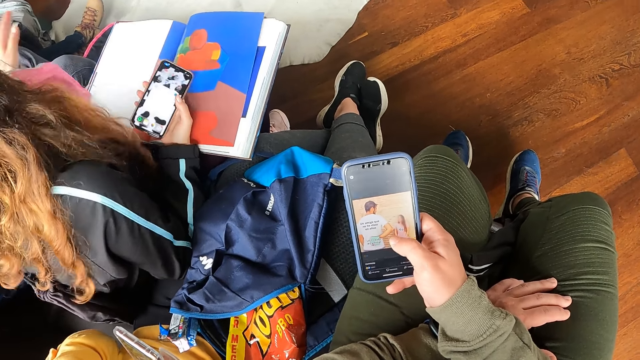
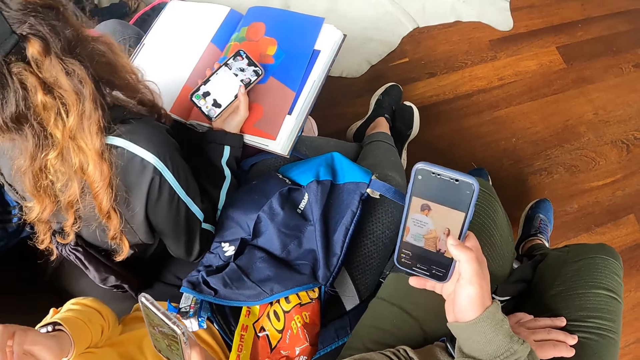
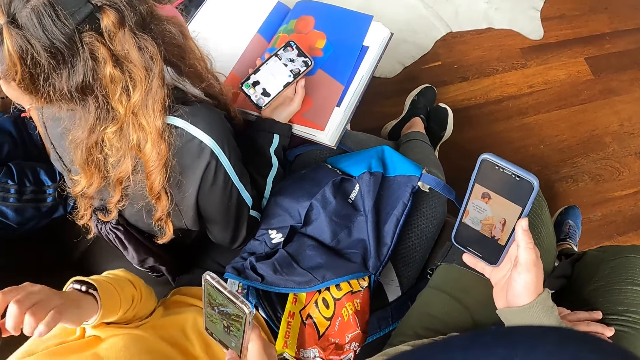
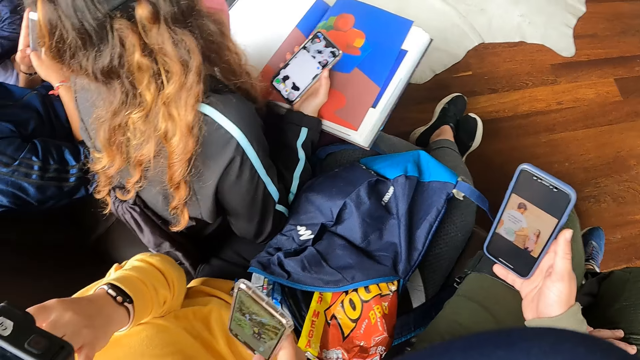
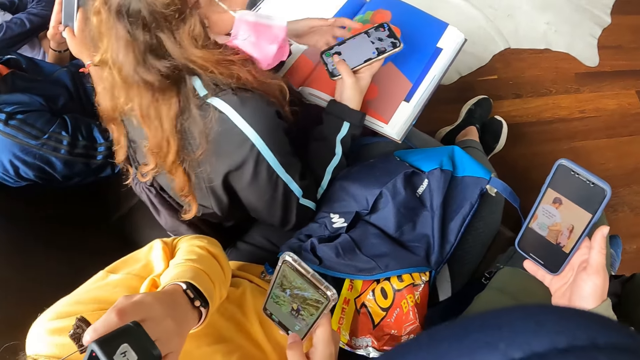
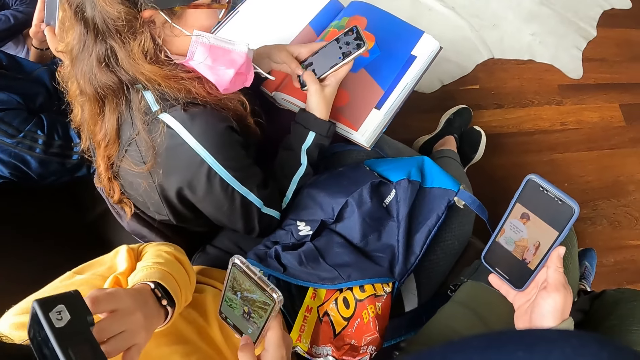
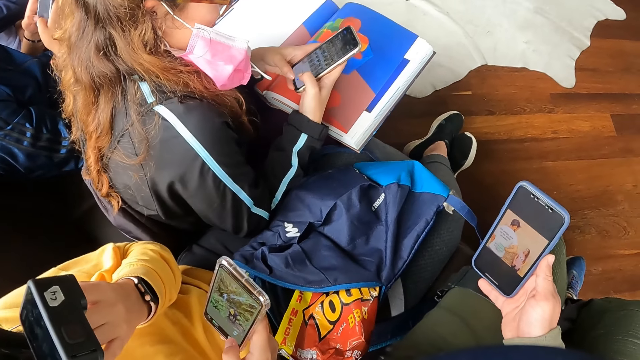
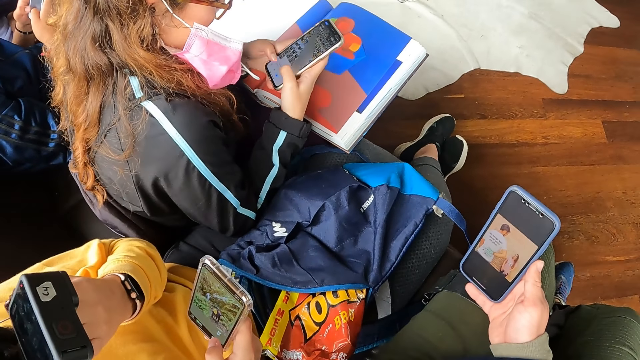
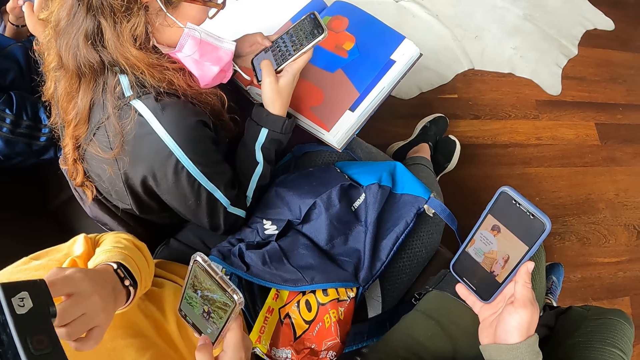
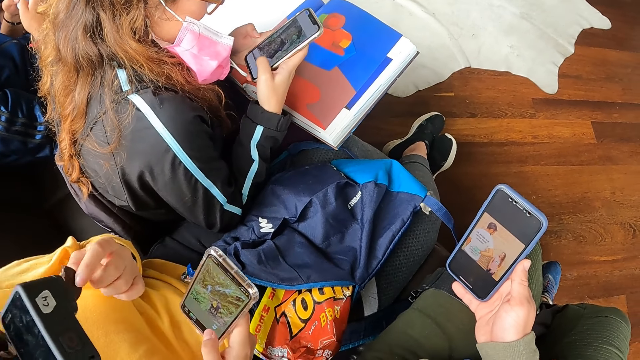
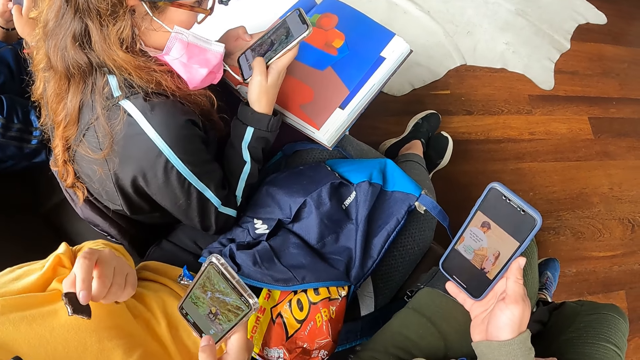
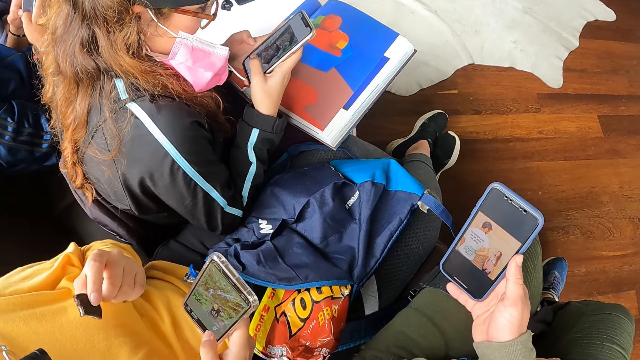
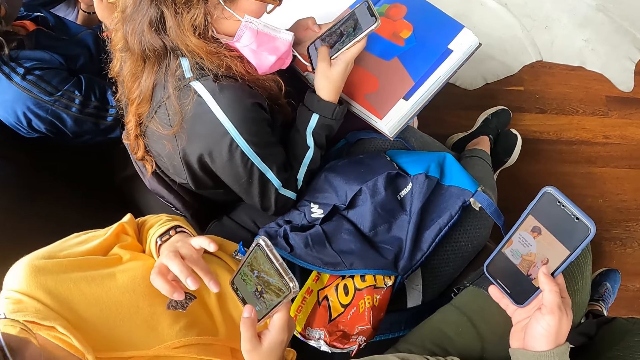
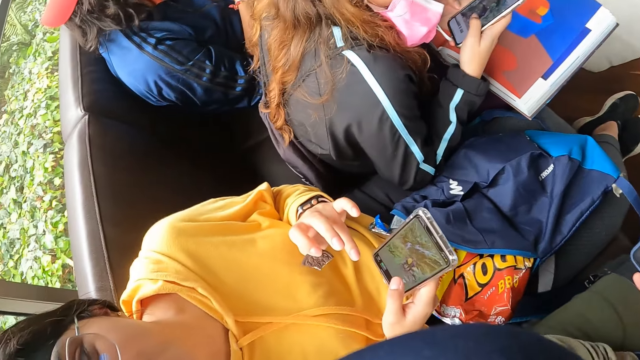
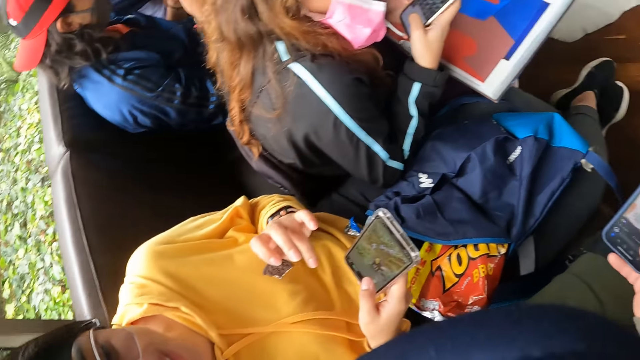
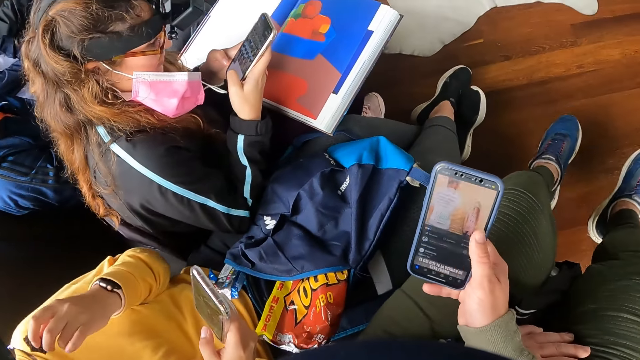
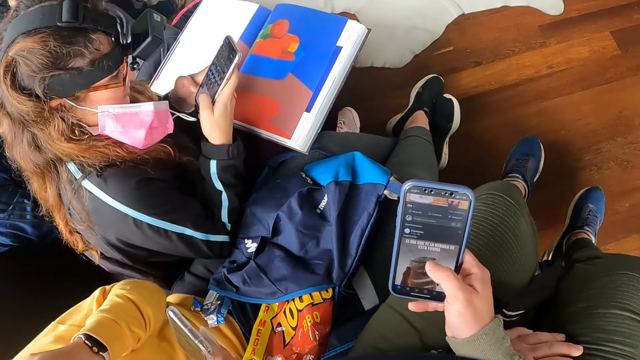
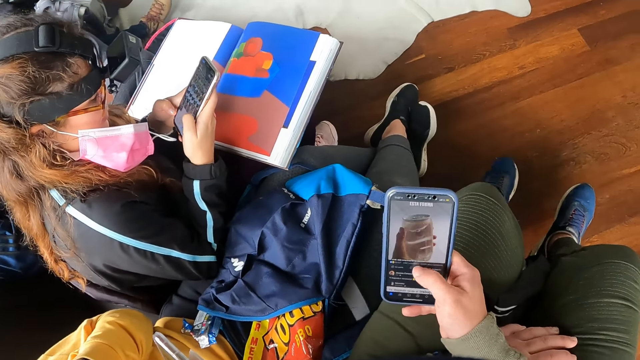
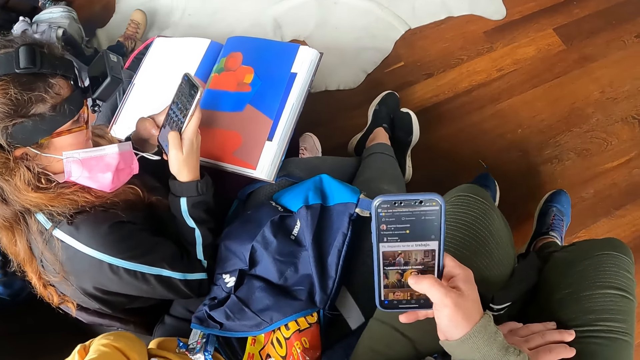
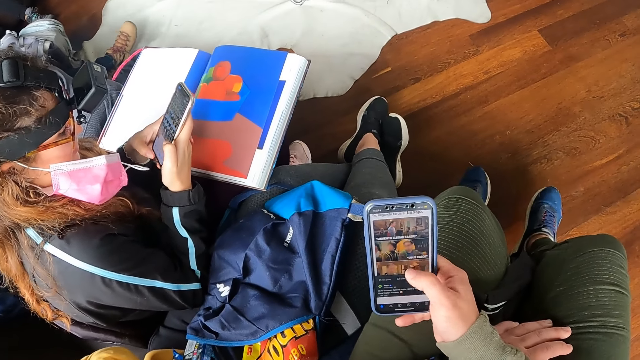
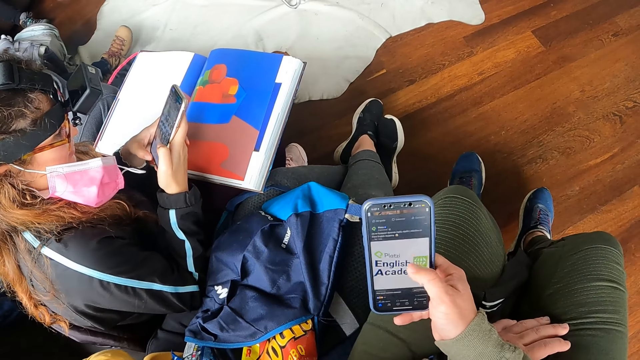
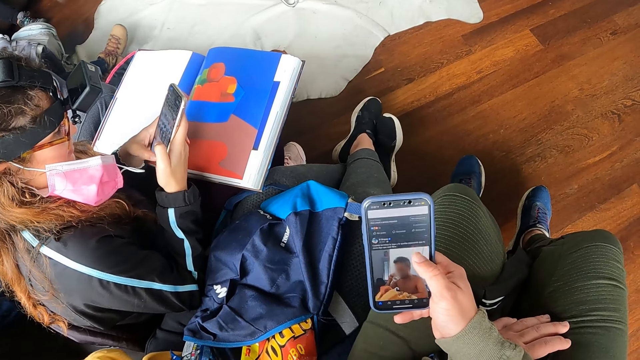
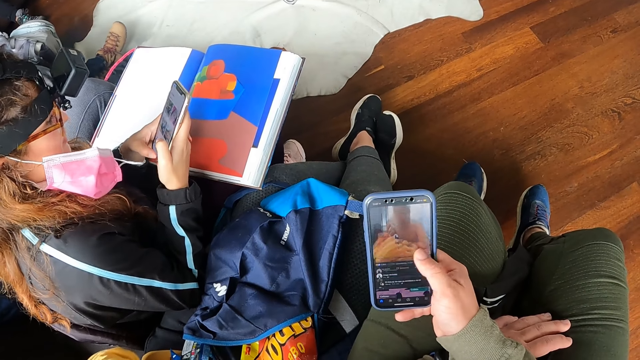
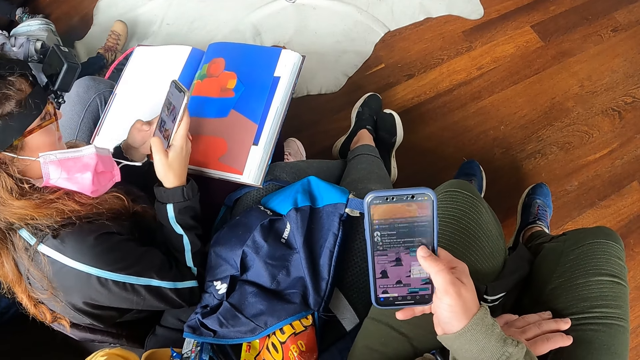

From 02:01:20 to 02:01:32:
The camera wearer displays her phone to a person. The woman eats the cookie biscuit in her left hand. A man interacts with the camera wearer. The camera wearer dialogues with the person. She operates the phone with her right hand.

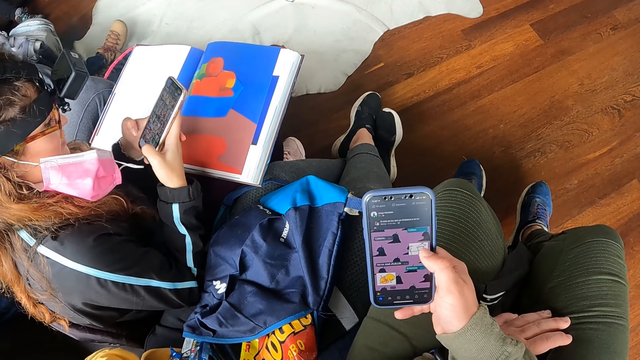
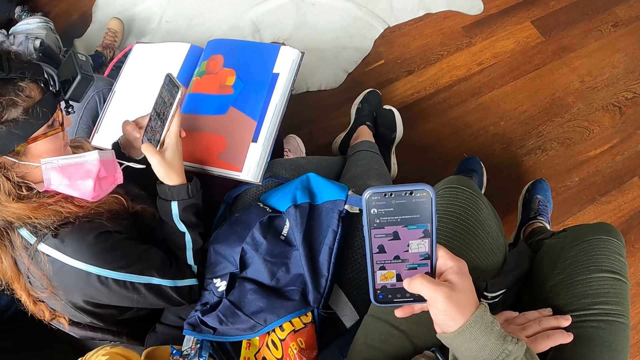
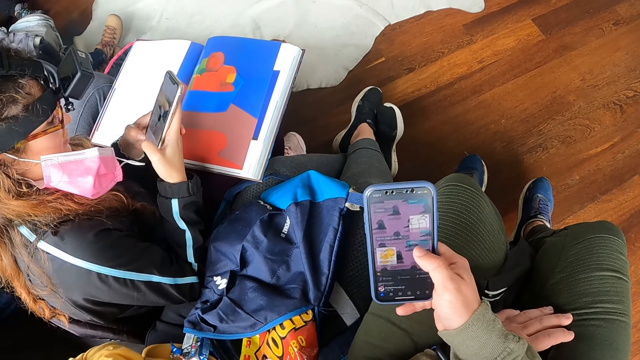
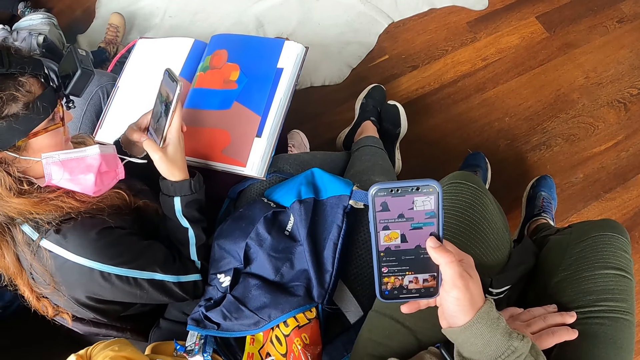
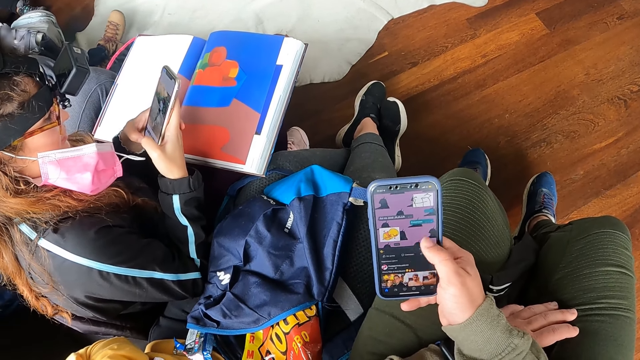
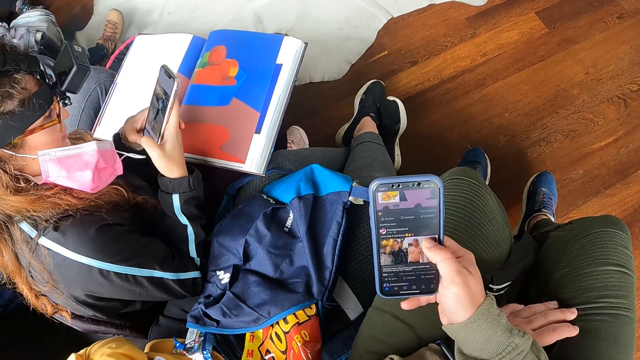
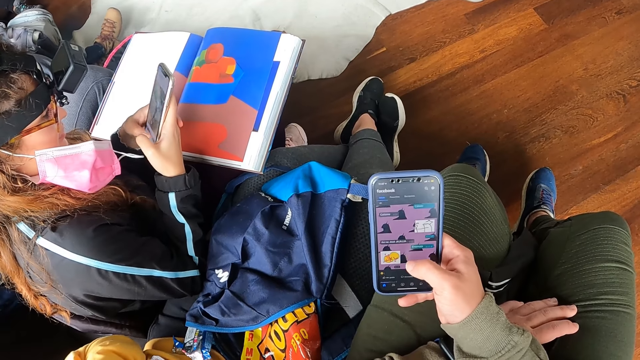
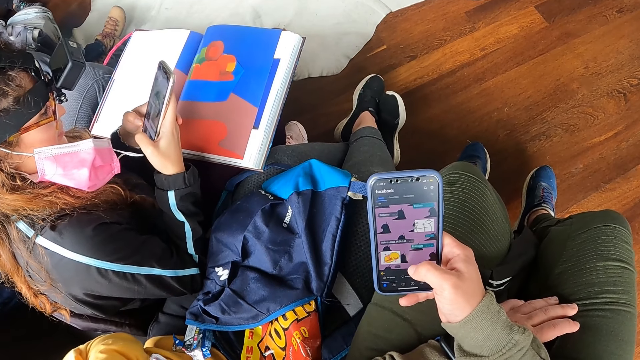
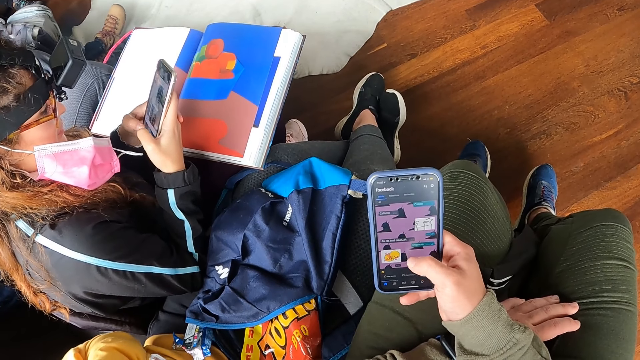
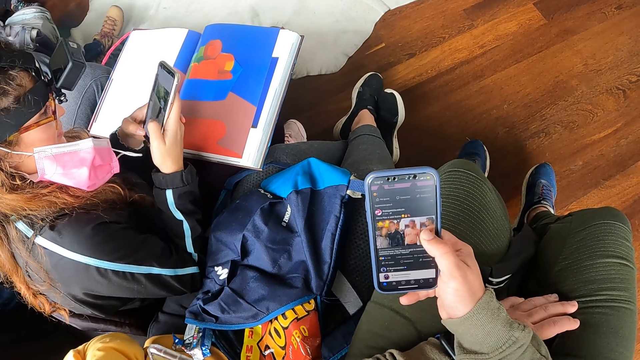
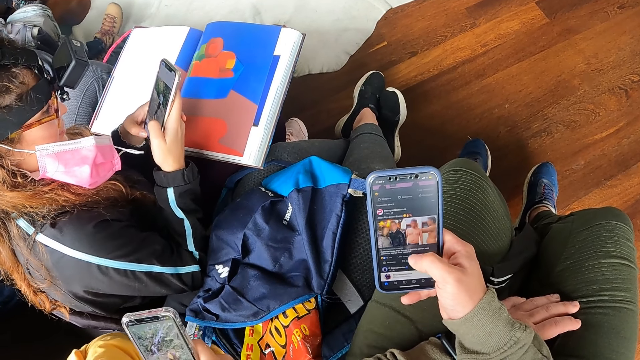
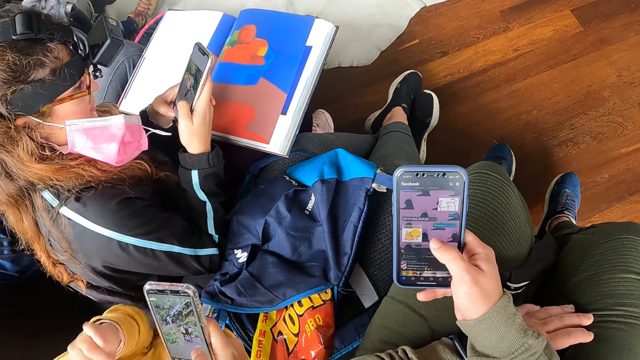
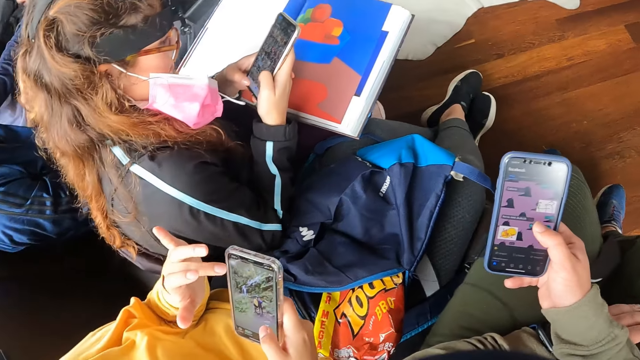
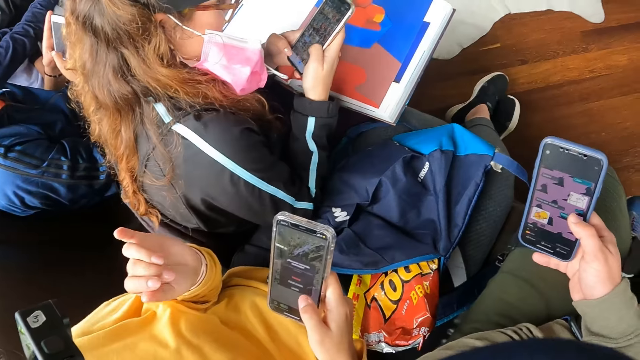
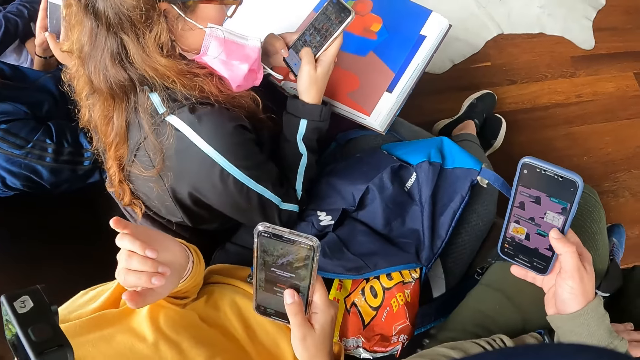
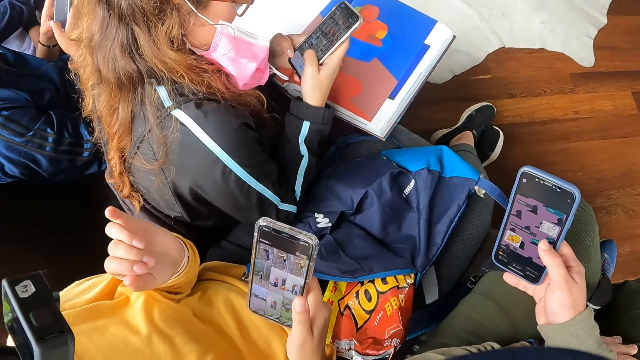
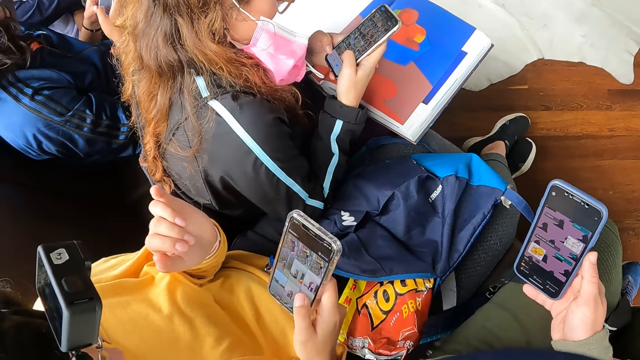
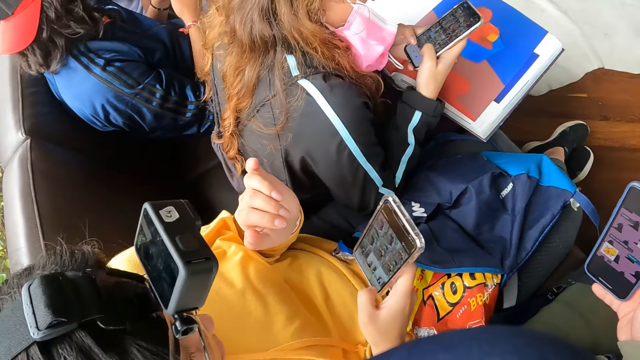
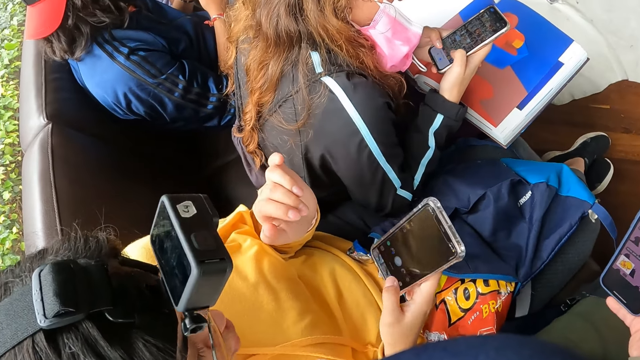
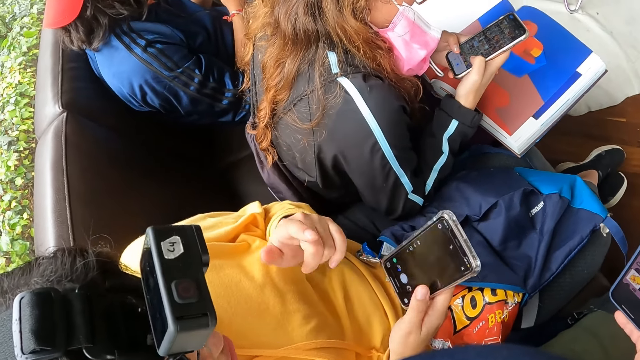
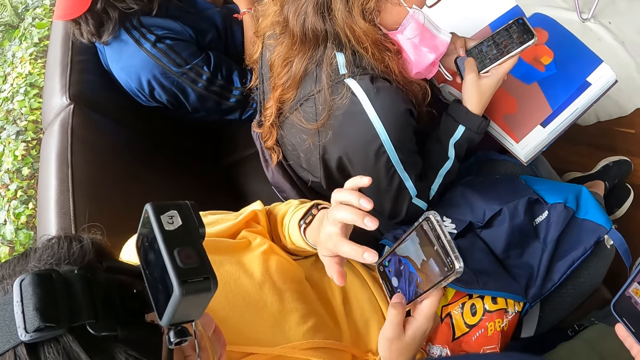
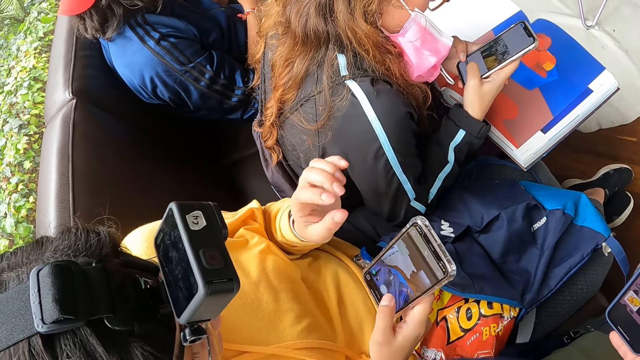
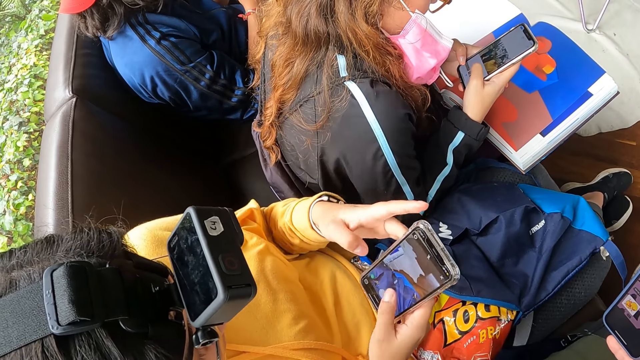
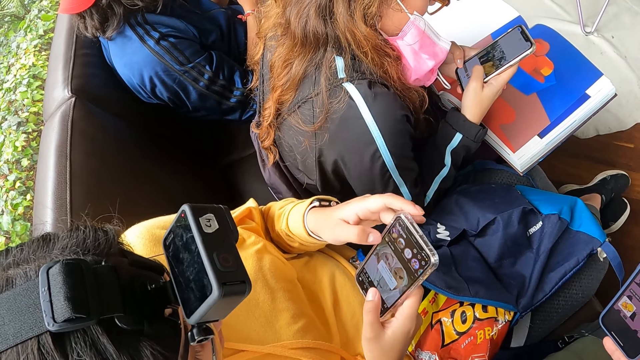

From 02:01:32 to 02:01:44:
A woman operates the phone with both hands. The camera wearer and the person use their phones.
